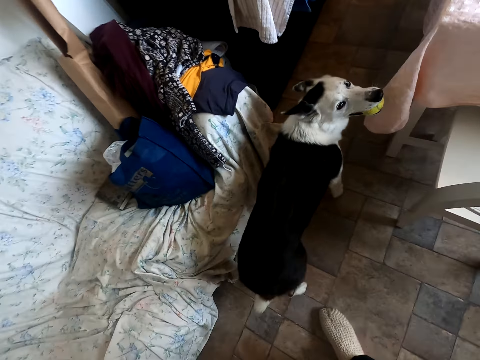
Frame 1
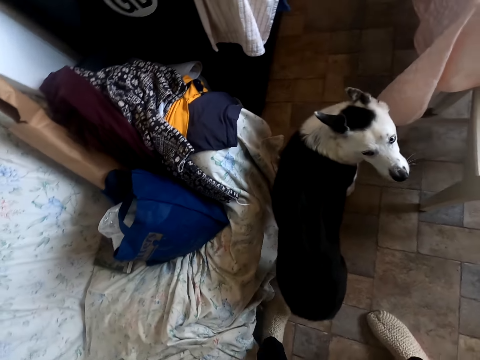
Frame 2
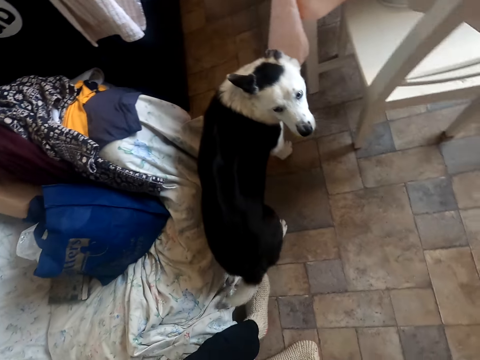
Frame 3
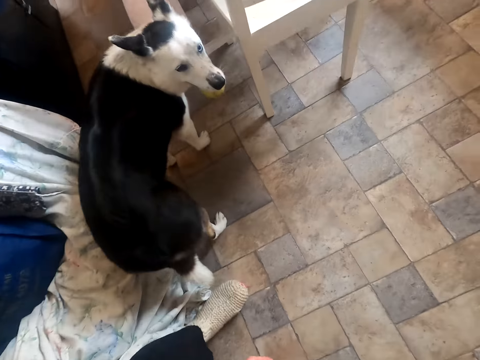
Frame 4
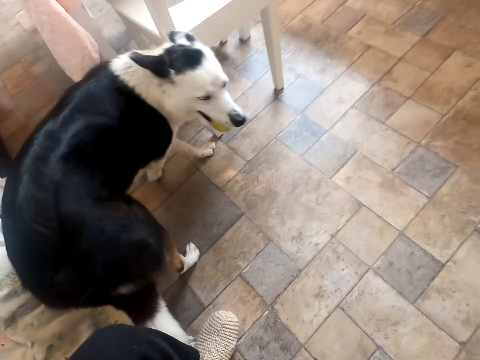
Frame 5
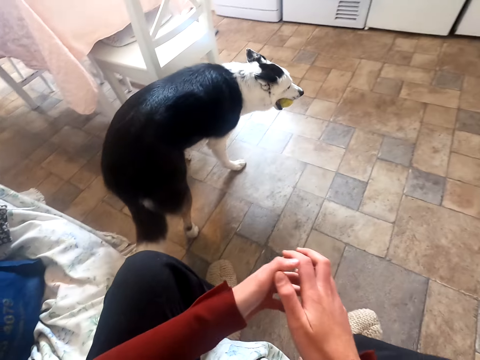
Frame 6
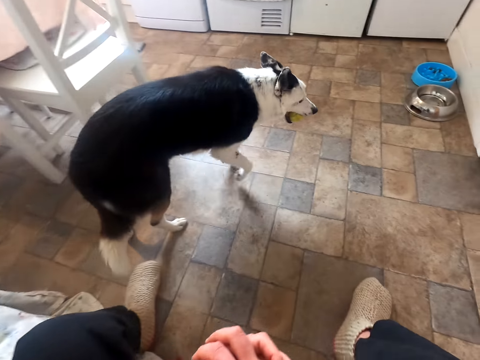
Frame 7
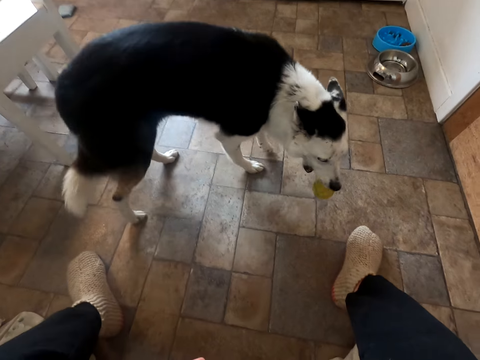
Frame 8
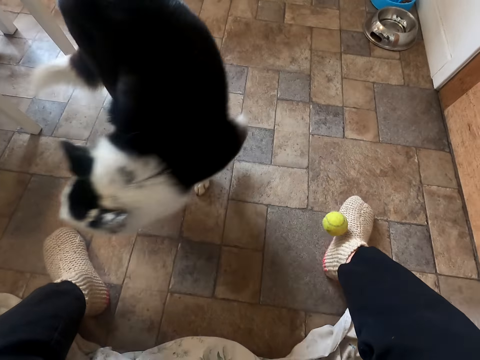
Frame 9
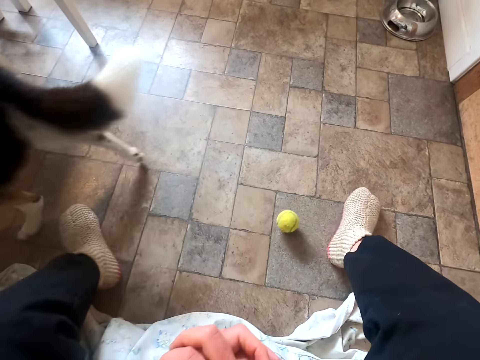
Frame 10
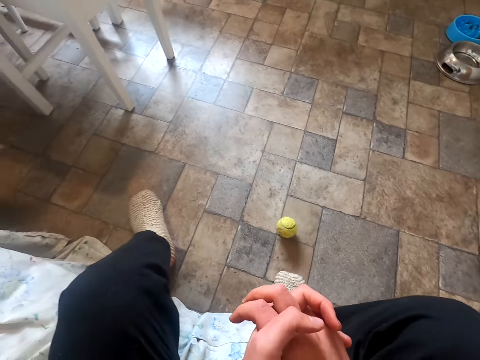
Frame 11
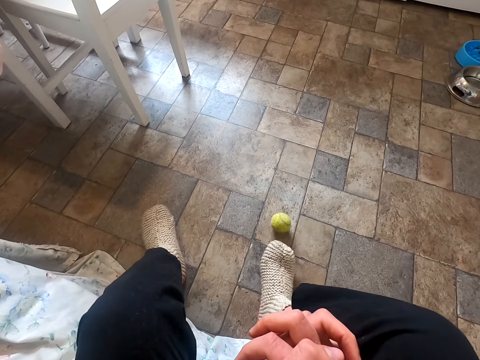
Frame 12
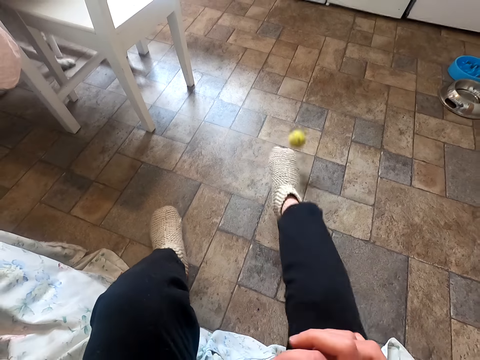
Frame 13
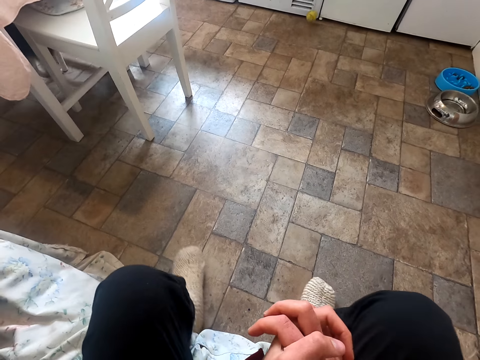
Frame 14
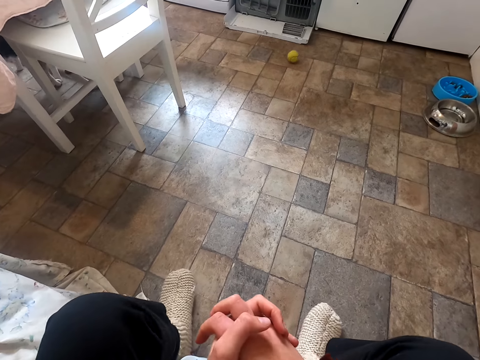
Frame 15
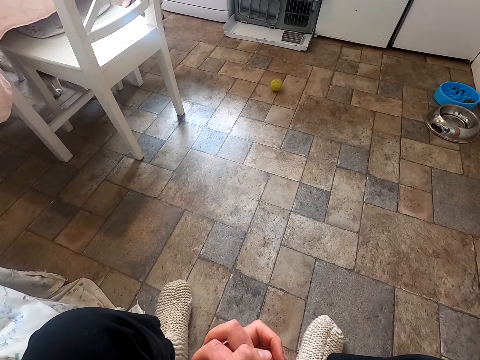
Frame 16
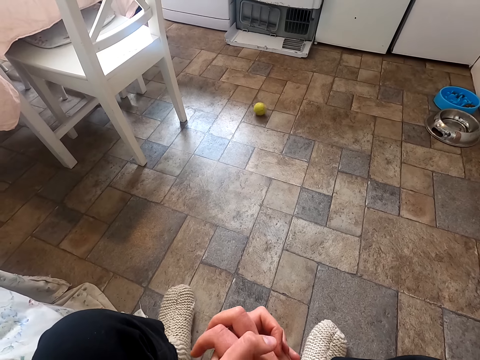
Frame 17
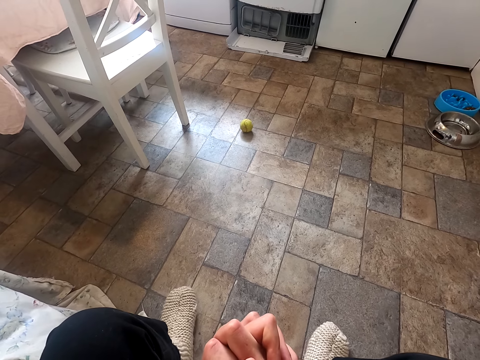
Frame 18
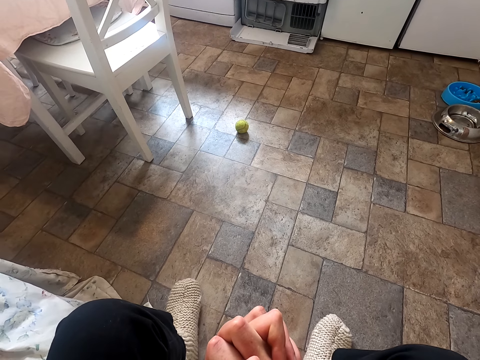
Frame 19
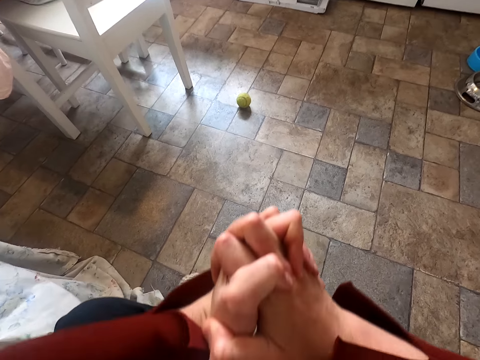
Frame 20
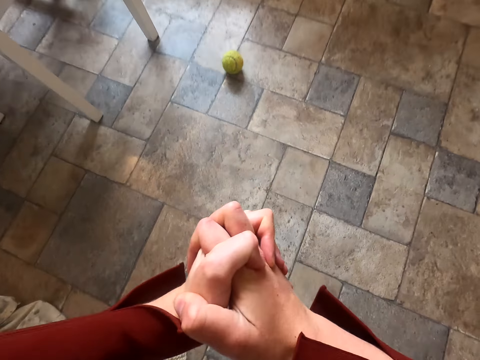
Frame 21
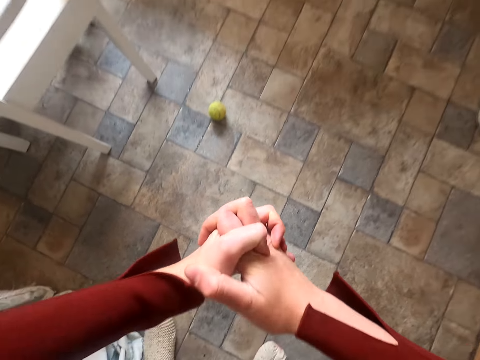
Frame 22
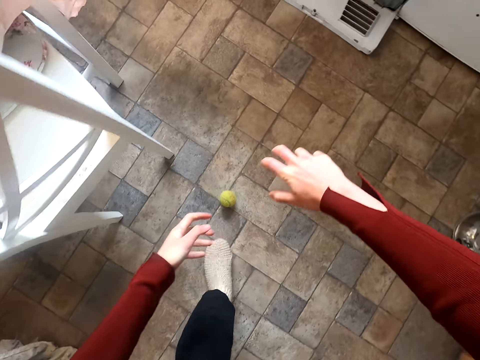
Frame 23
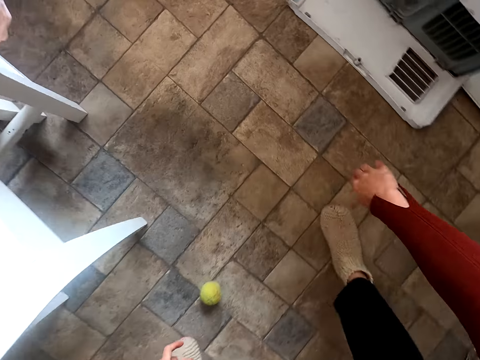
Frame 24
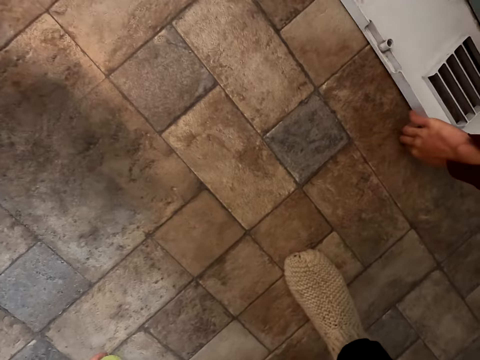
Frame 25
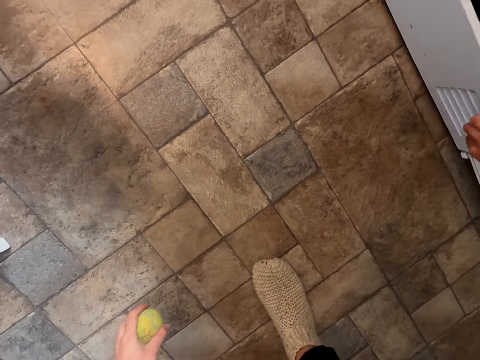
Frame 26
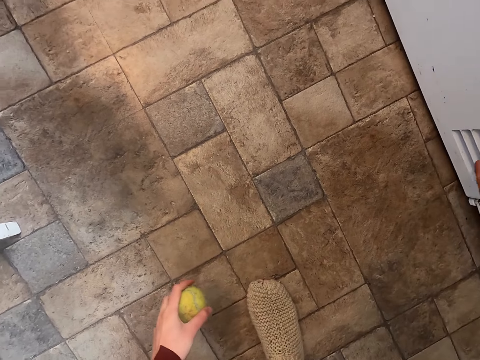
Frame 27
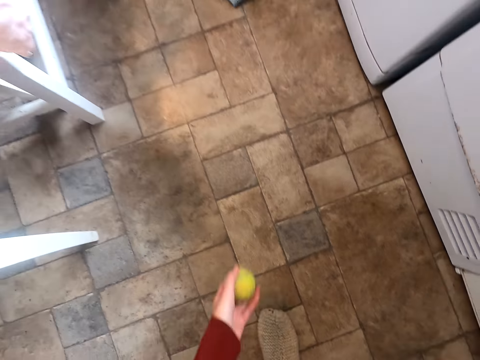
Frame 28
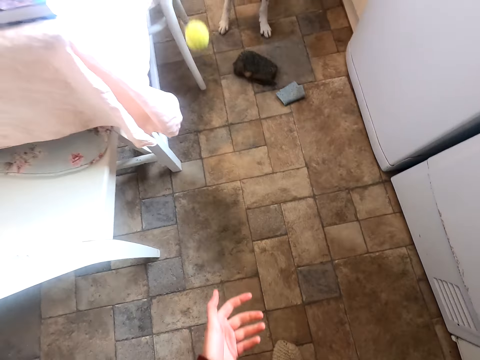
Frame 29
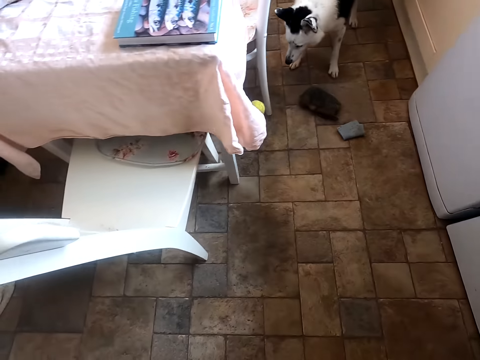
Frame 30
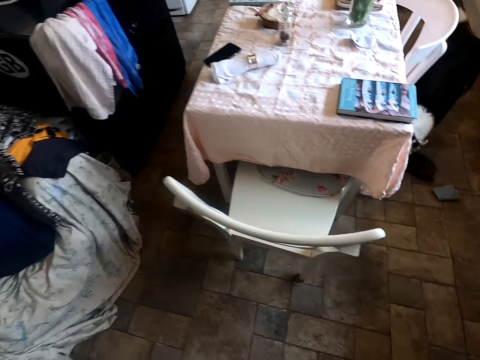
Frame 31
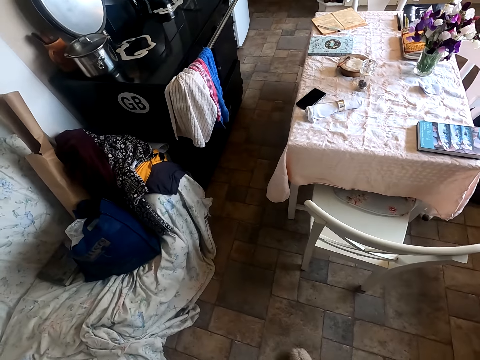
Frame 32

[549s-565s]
The camera wearer sits on the sofa seat or the floor. She stares at the ball on the floor. She stands in the room and walks around the room. She closes the dog cage door or the back of a machine with her right hand. She holds the tennis ball on her left hand. She throws the tennis ball in the room to the dog.

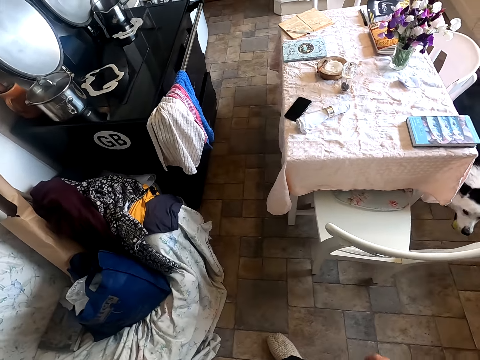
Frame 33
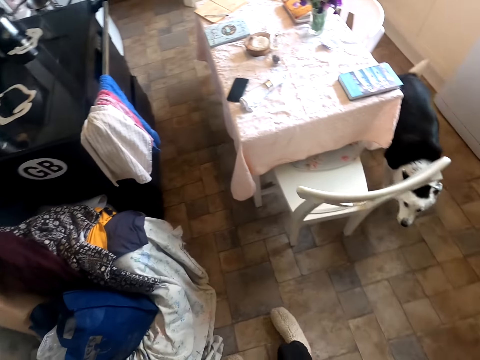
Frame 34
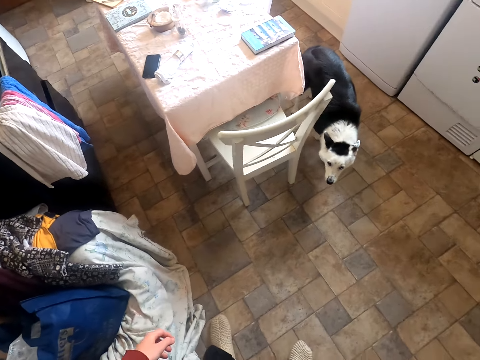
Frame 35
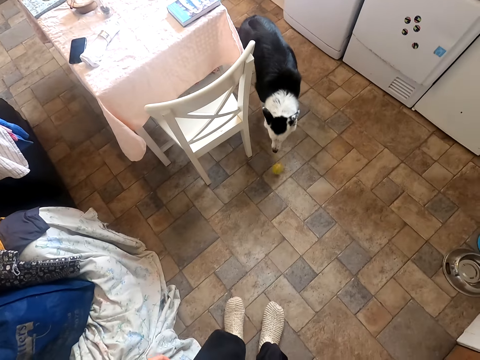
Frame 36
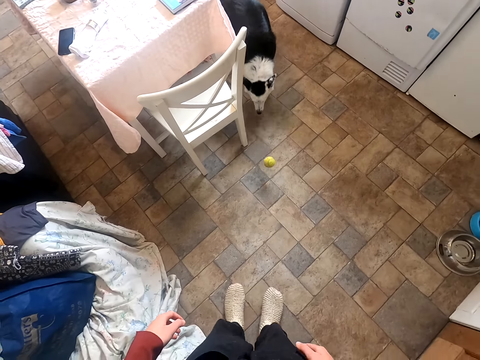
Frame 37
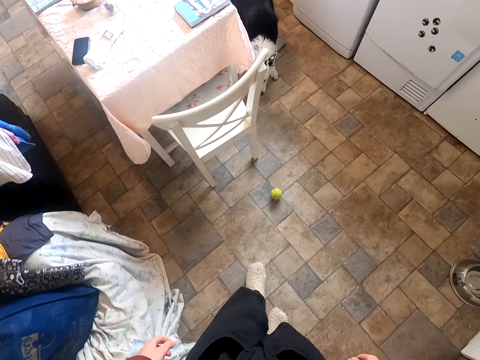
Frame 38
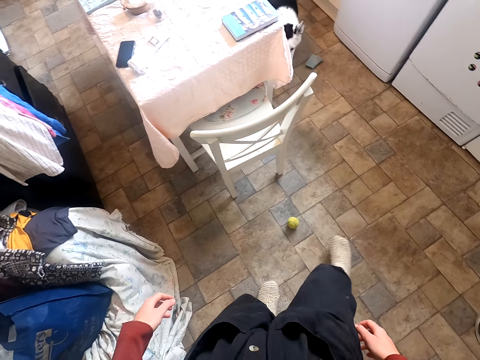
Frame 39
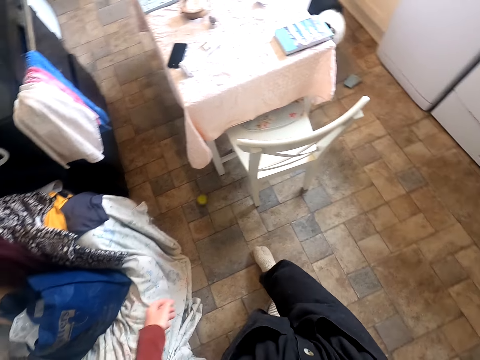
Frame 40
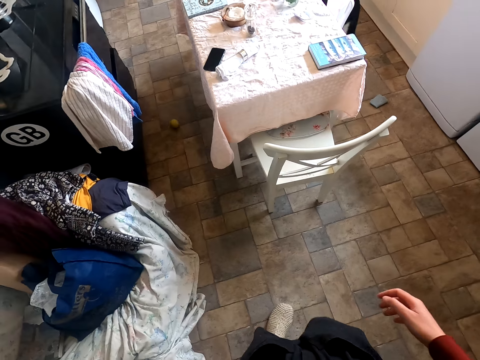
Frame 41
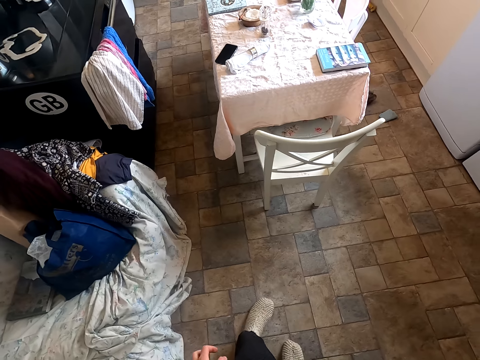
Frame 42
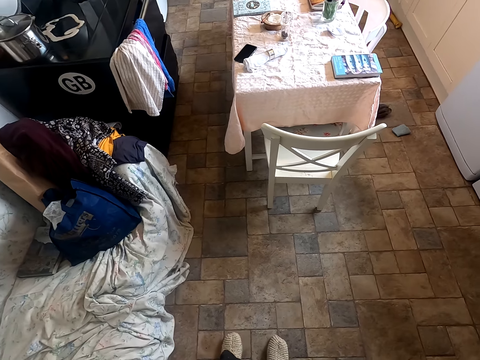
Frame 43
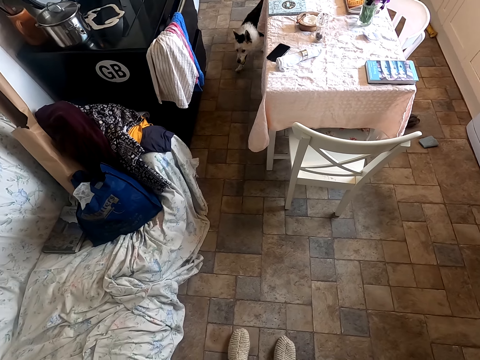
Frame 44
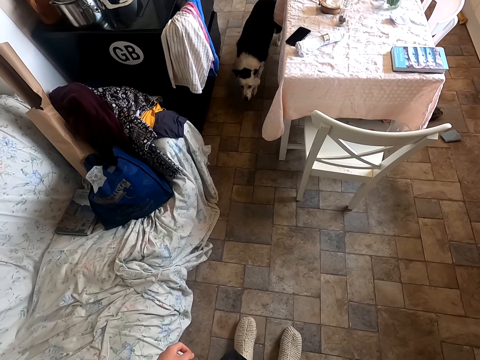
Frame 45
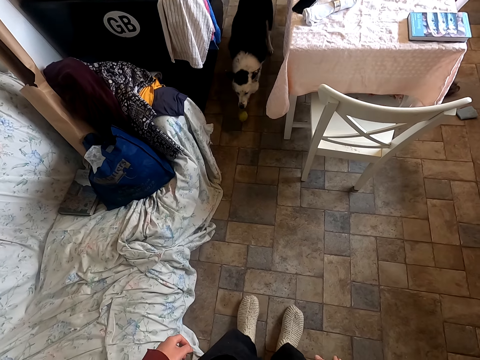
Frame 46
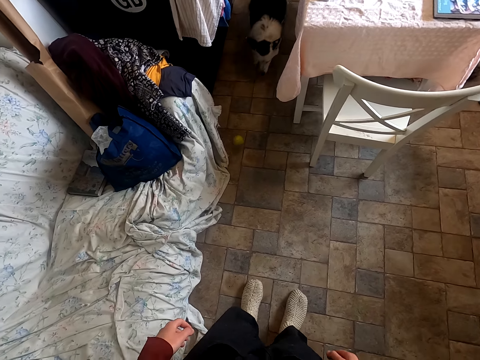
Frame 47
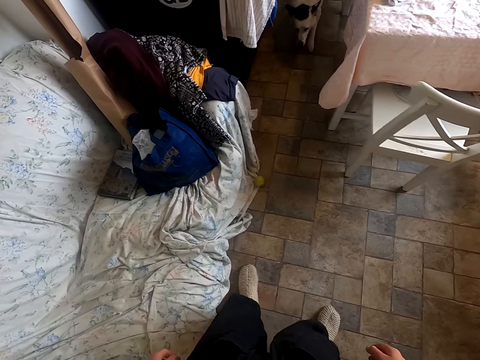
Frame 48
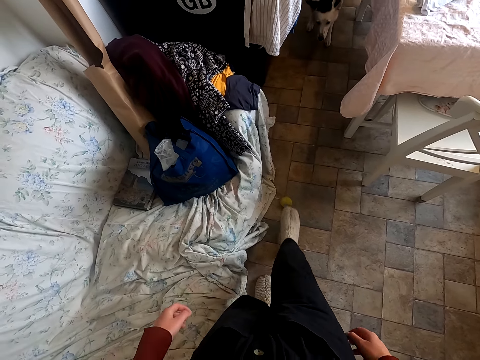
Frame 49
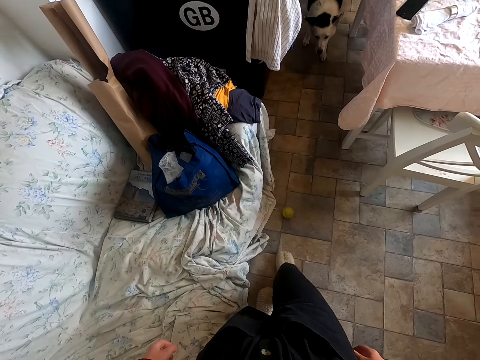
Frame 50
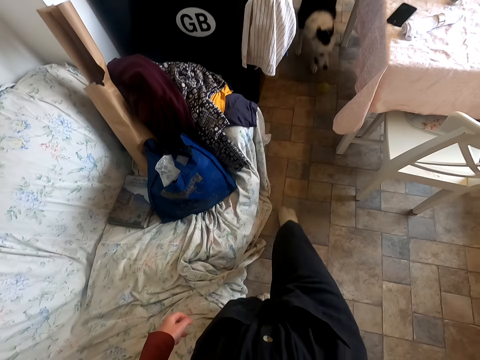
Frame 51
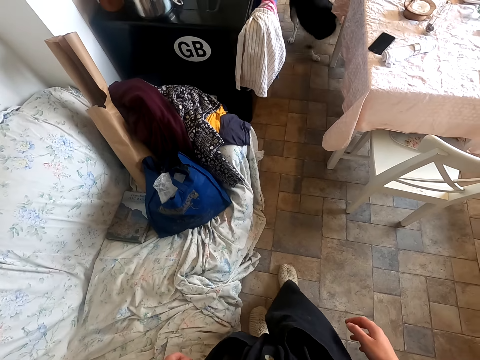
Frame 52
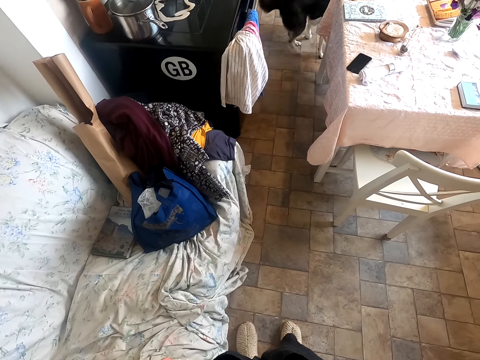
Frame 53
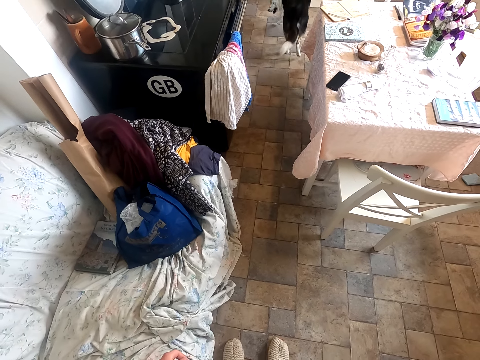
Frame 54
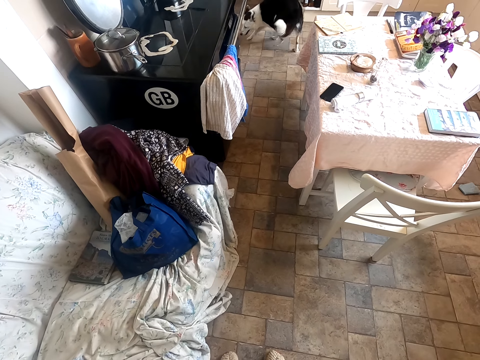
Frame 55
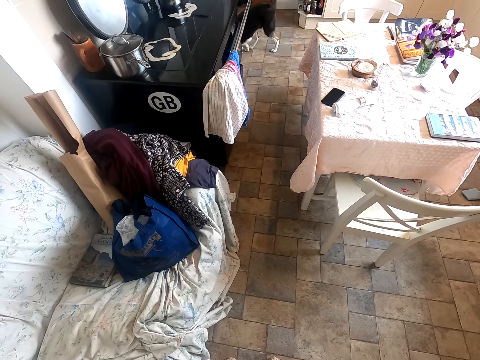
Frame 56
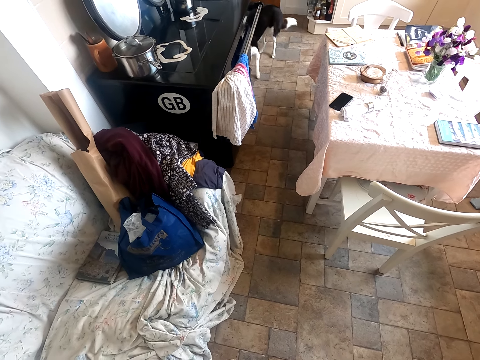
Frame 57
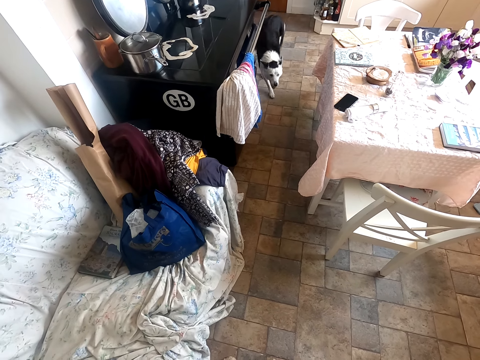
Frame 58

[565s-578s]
The camera wearer stares at the dog. She walks around the room. She stands in the room. She kicks a tennis ball with her right leg. She stares at the dog. She stands in the room. She kicks the tennis ball with her right leg. She stares at the dog.
